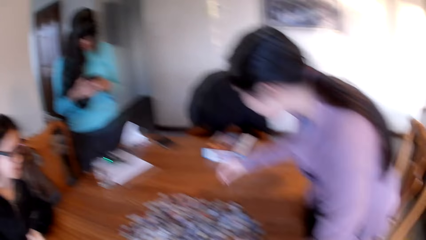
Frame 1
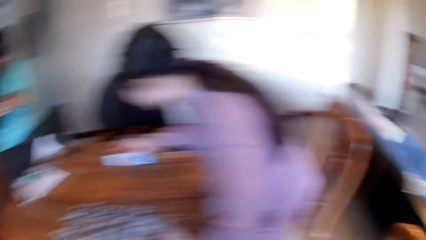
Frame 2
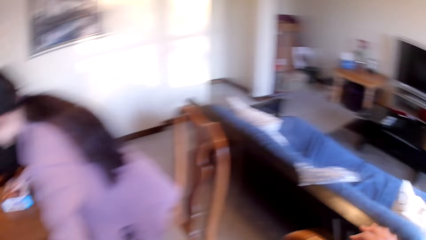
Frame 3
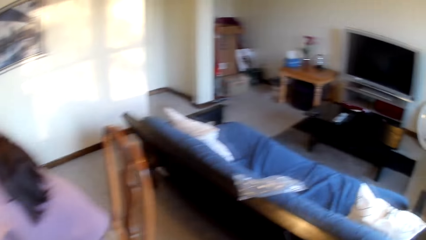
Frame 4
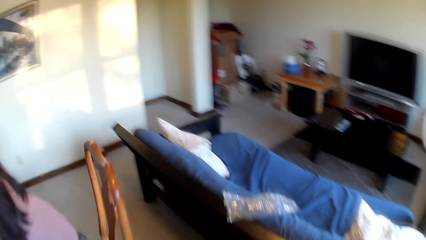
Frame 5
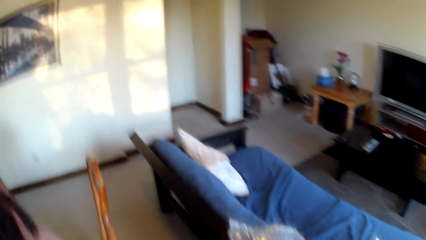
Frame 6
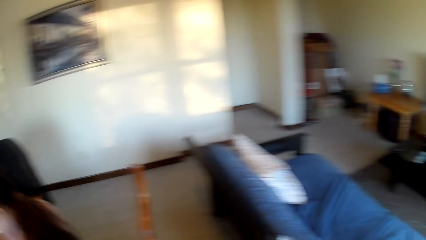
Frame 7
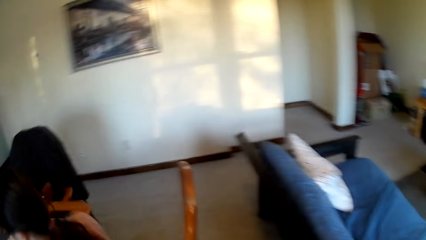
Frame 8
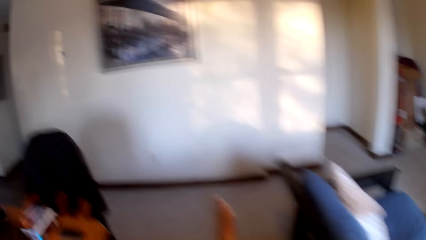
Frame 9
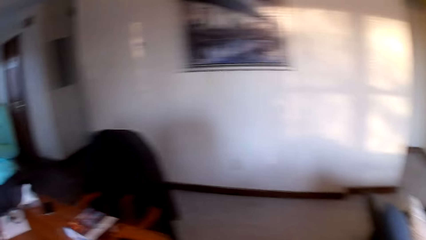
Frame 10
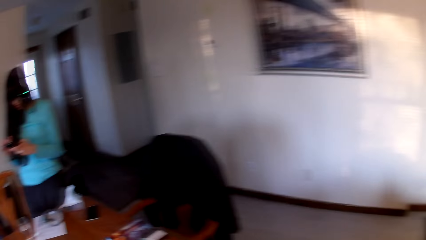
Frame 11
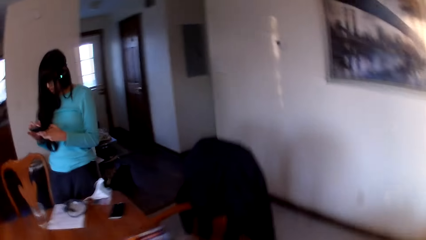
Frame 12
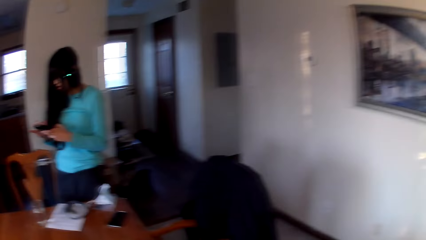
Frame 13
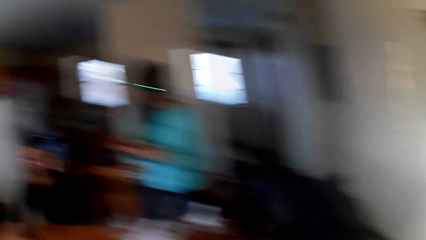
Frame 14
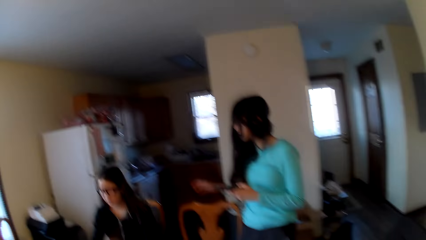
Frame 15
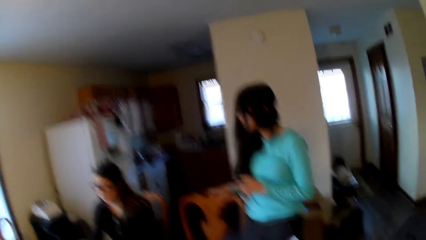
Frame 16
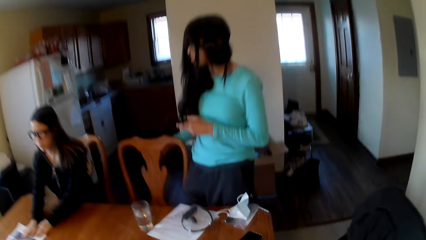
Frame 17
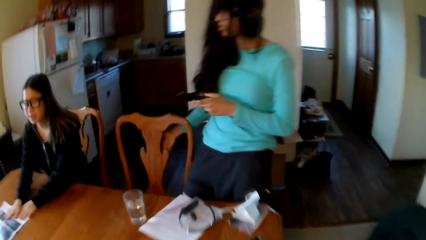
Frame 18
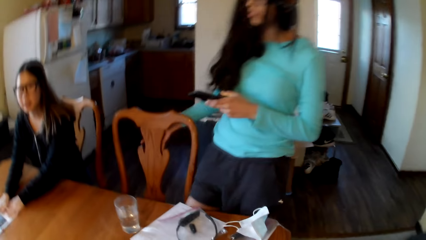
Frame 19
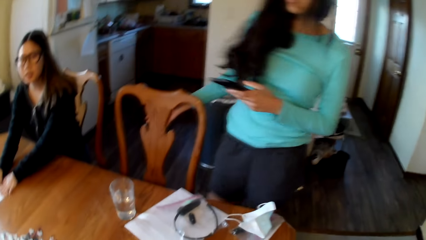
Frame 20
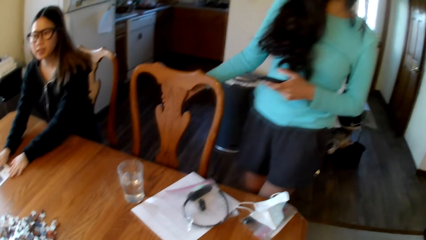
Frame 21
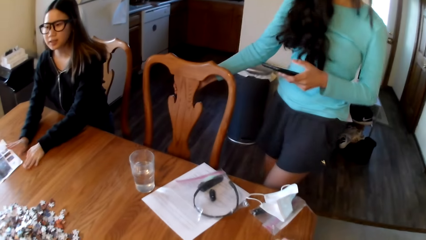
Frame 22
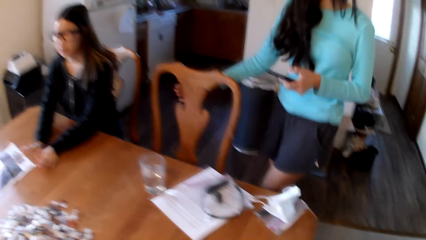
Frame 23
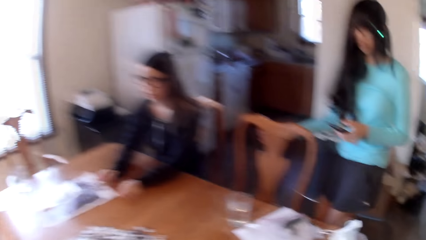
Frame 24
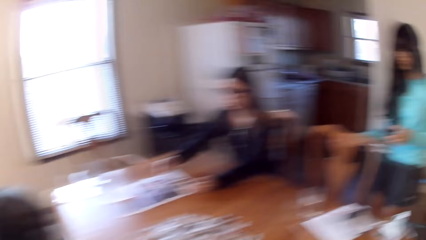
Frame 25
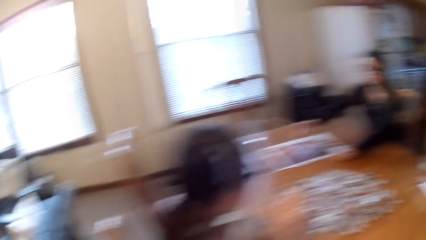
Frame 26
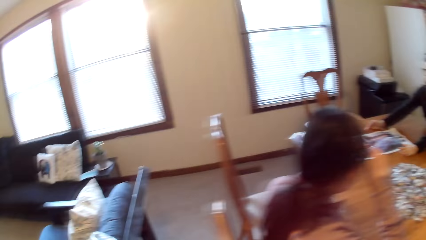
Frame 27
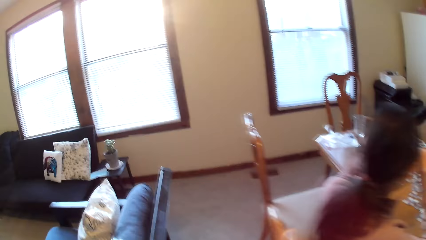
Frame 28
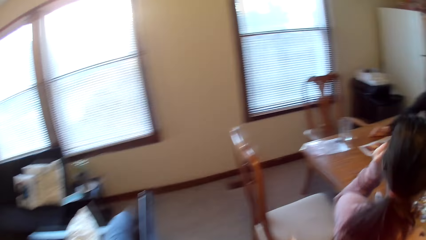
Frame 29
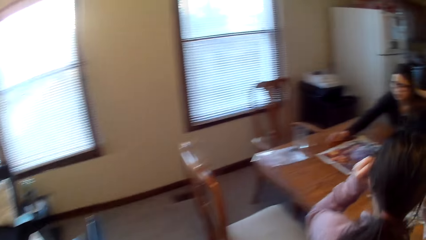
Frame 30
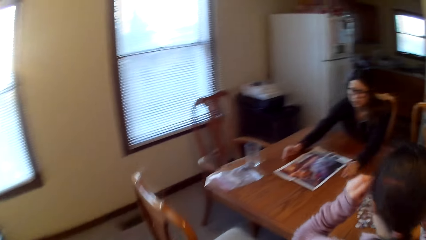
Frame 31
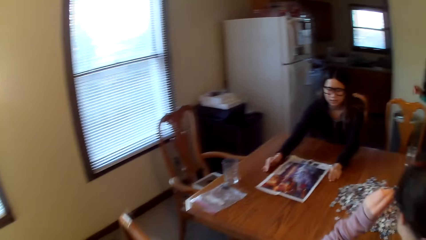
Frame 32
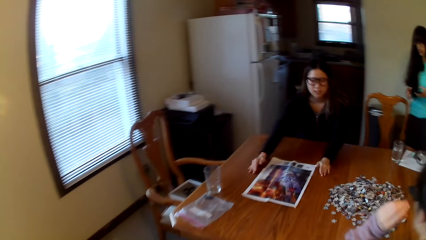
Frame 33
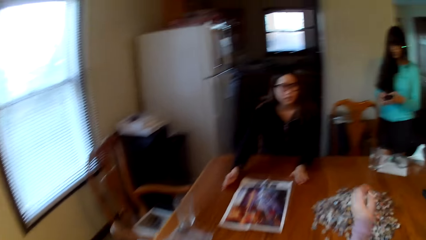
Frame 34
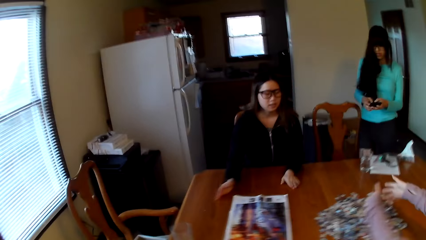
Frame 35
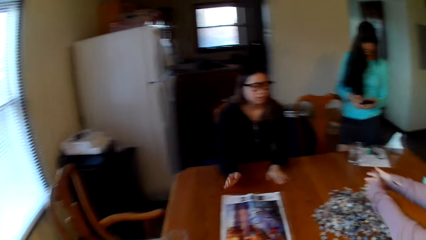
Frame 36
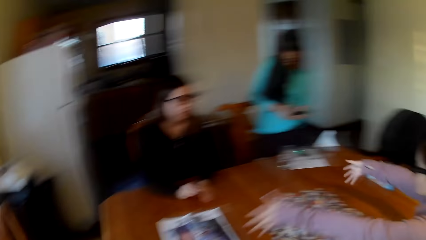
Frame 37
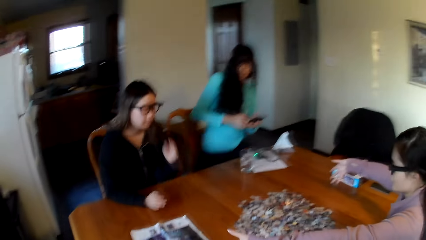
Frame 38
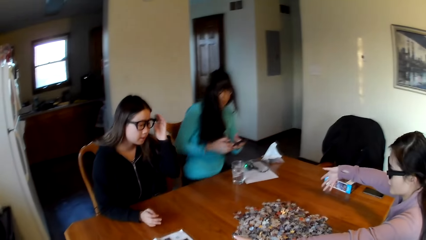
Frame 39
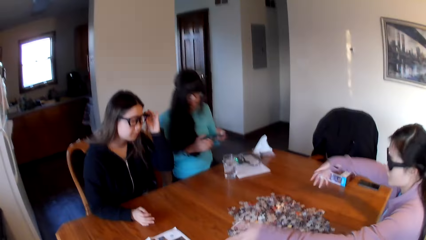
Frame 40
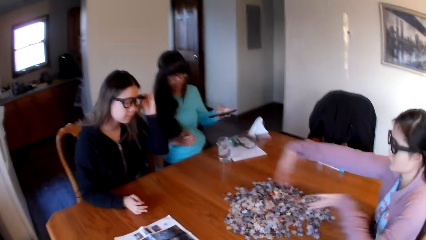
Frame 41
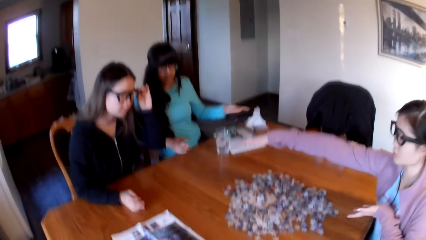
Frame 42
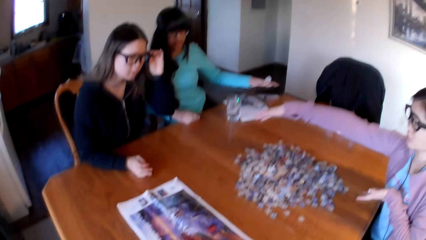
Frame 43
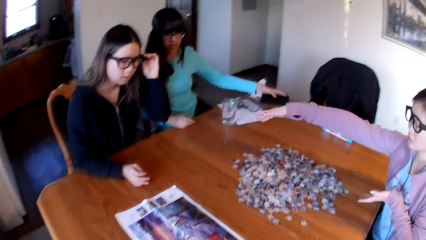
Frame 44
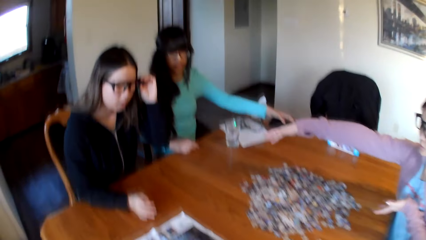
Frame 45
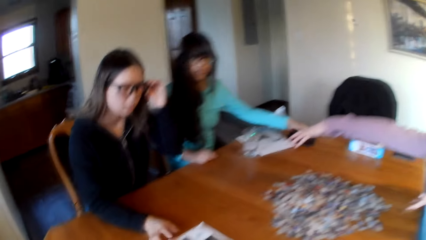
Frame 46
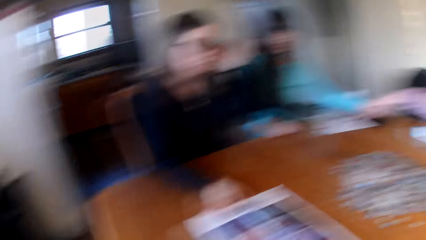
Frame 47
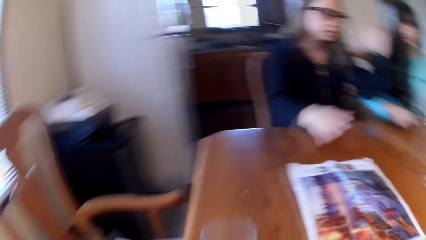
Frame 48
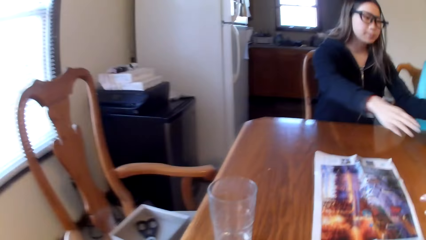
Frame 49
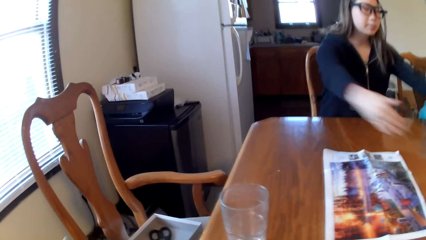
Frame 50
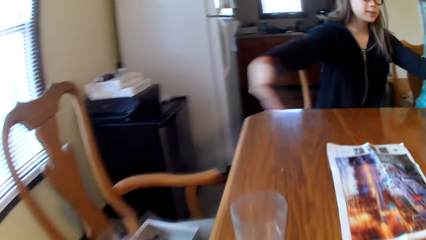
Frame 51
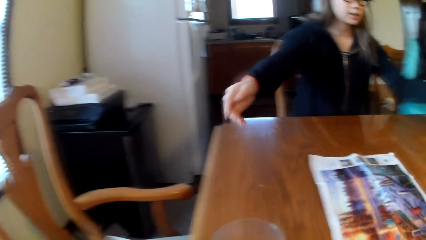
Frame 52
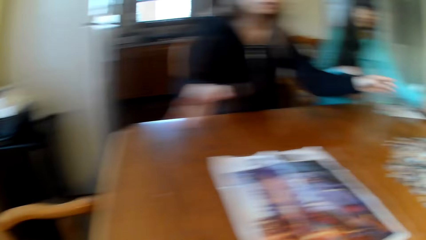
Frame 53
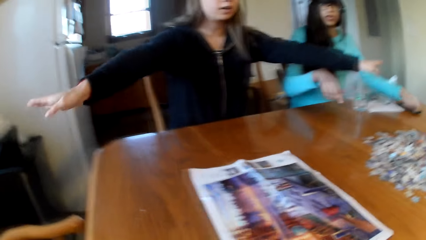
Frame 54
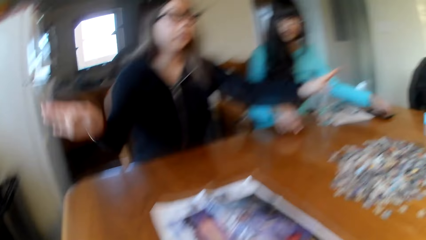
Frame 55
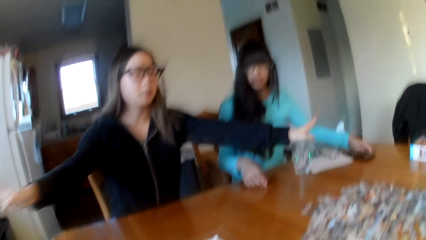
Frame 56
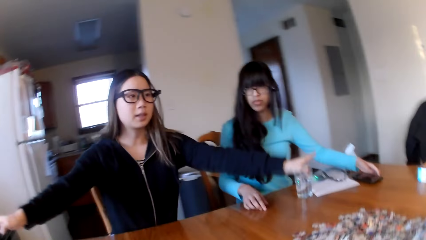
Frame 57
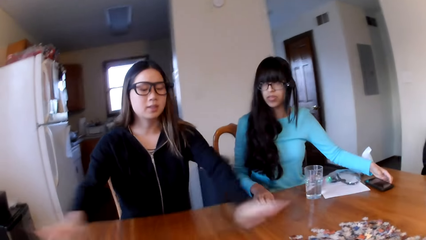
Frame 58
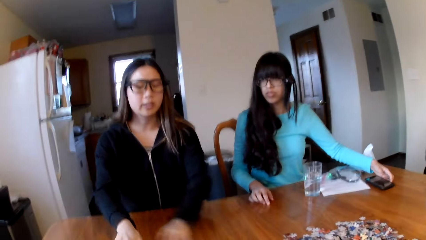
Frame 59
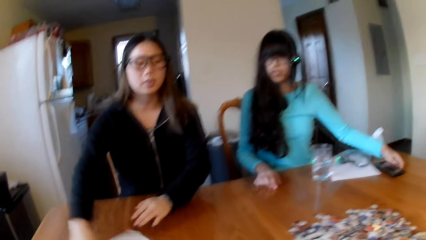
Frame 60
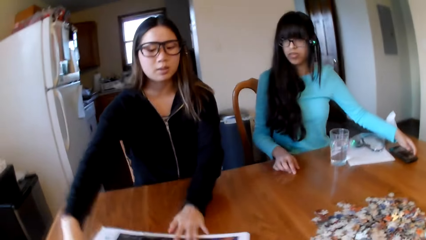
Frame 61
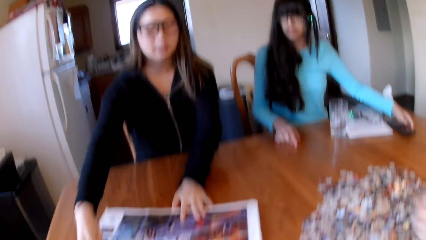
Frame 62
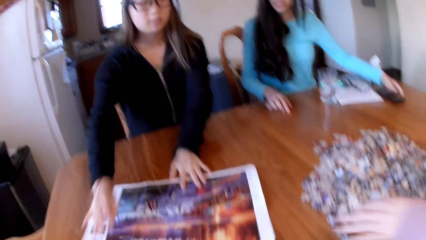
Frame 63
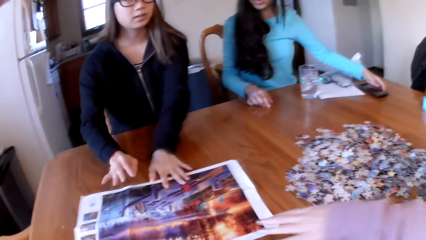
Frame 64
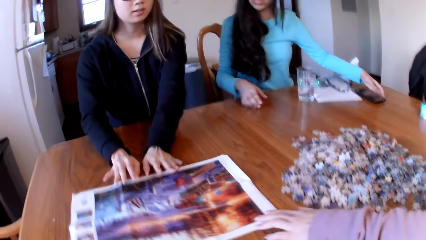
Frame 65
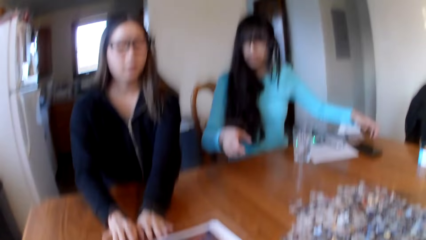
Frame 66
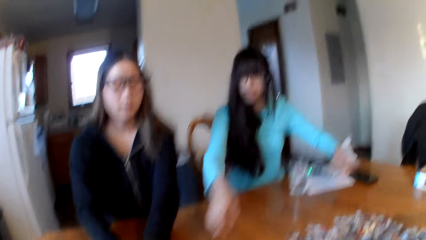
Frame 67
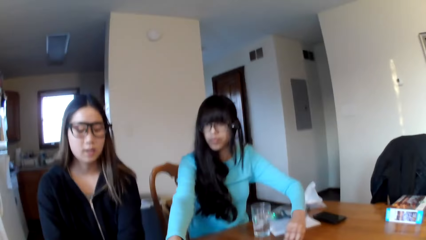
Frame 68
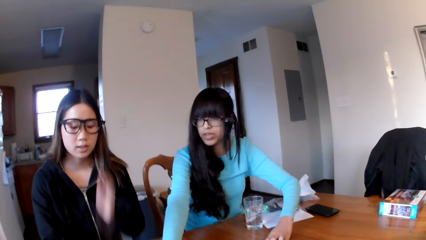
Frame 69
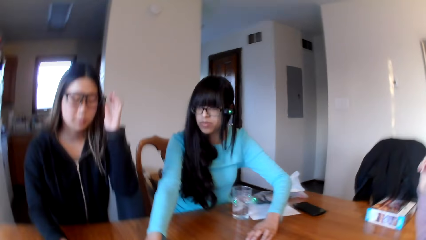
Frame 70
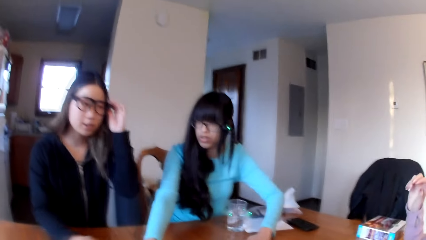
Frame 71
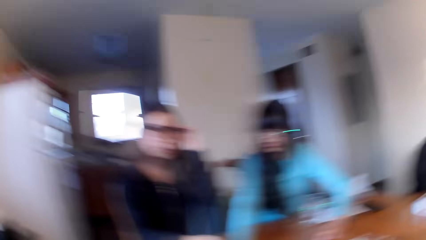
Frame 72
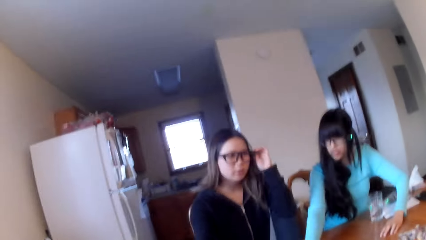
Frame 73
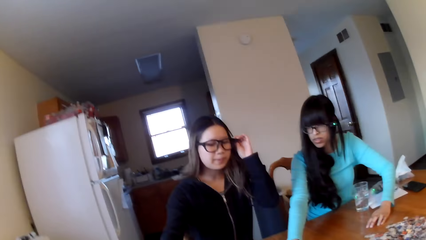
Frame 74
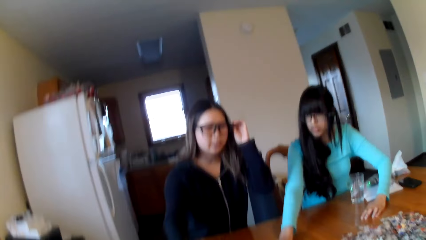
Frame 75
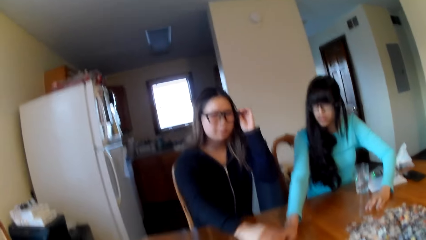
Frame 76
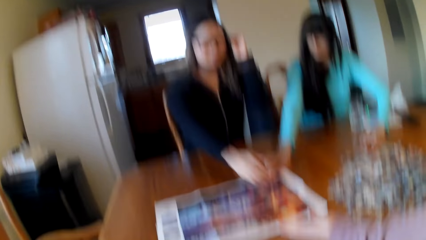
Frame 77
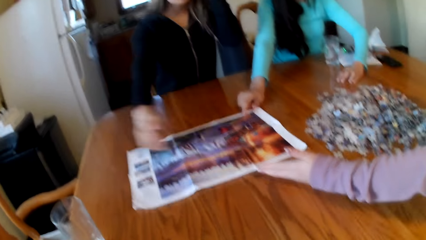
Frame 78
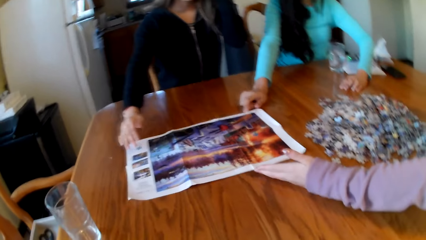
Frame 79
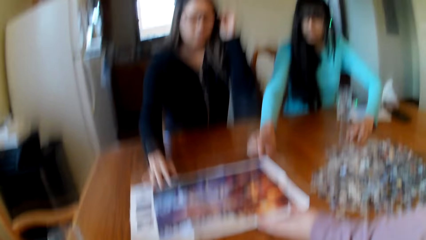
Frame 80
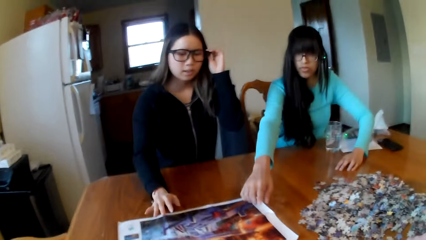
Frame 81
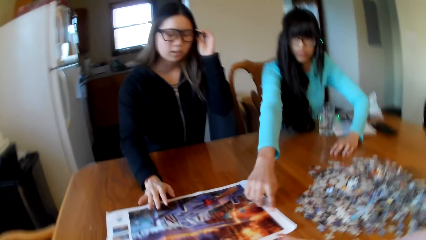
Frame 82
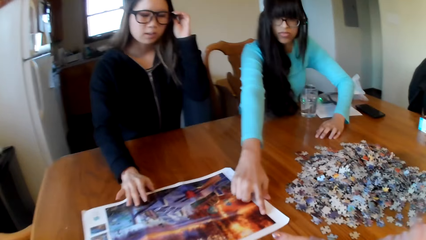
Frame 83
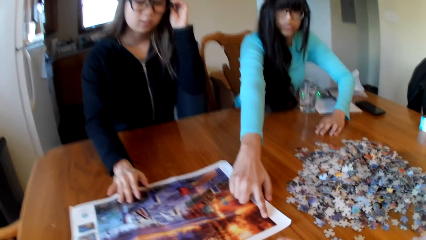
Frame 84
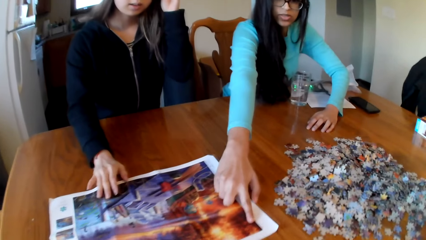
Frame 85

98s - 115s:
The camera wearer moves around the room.
